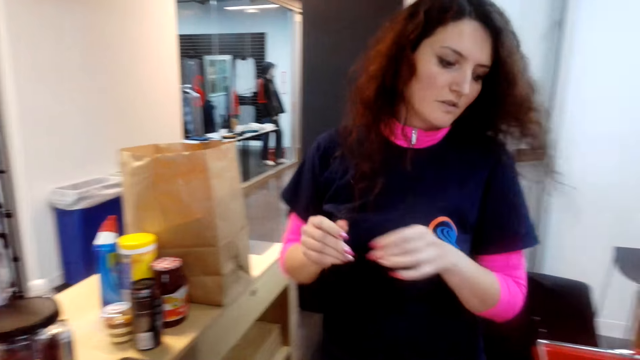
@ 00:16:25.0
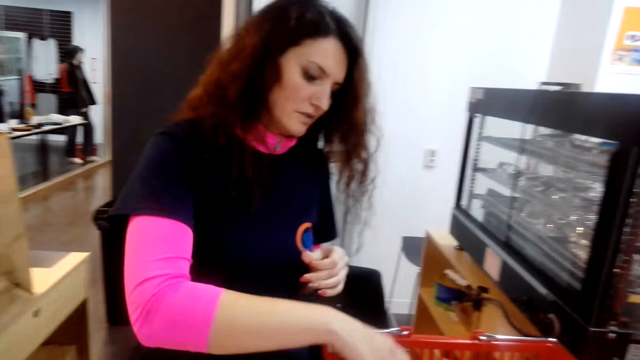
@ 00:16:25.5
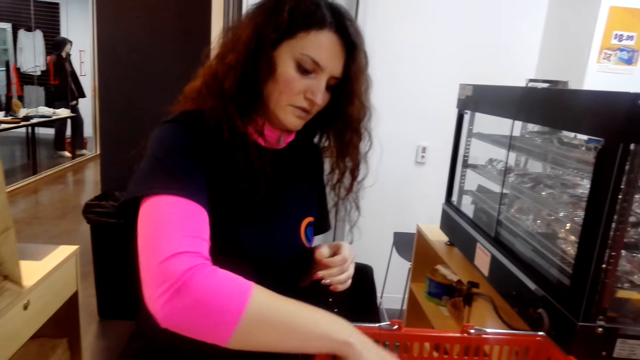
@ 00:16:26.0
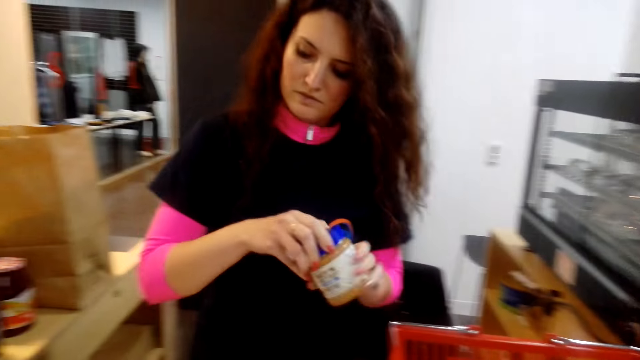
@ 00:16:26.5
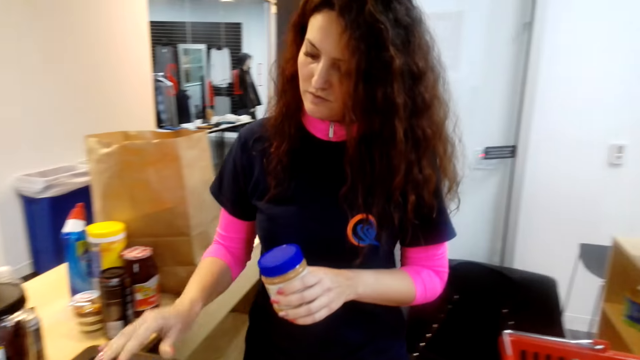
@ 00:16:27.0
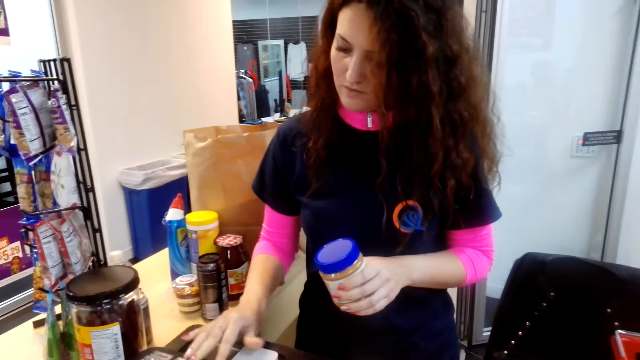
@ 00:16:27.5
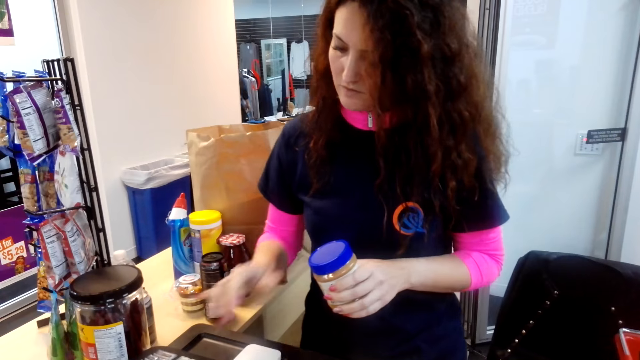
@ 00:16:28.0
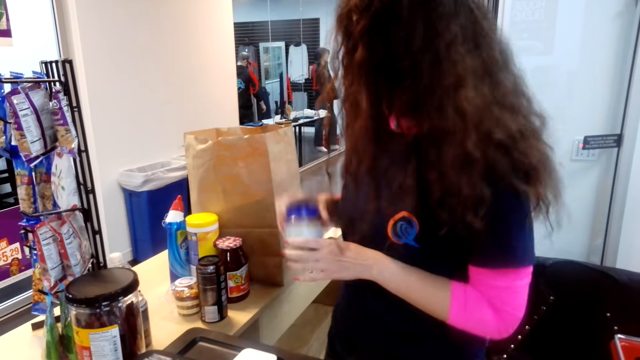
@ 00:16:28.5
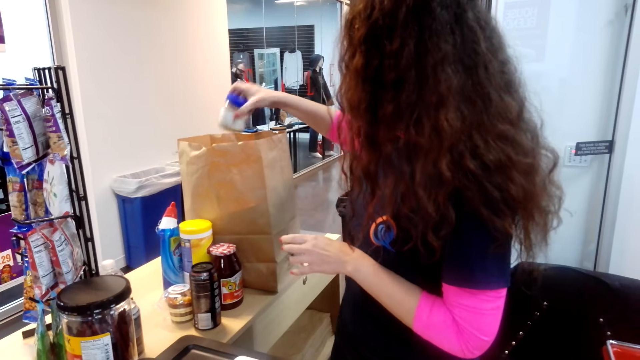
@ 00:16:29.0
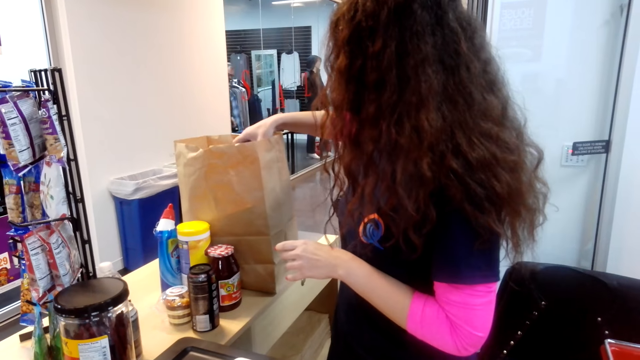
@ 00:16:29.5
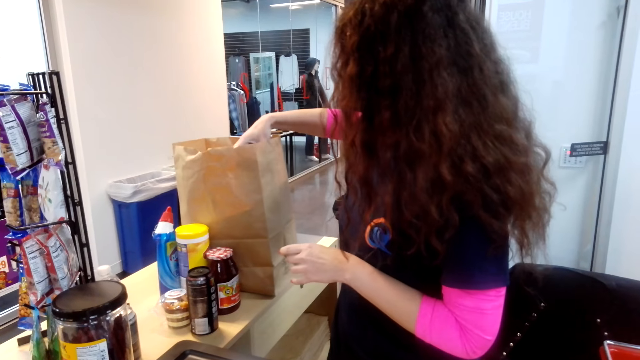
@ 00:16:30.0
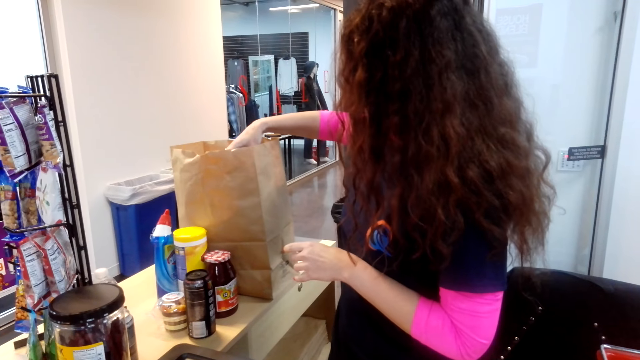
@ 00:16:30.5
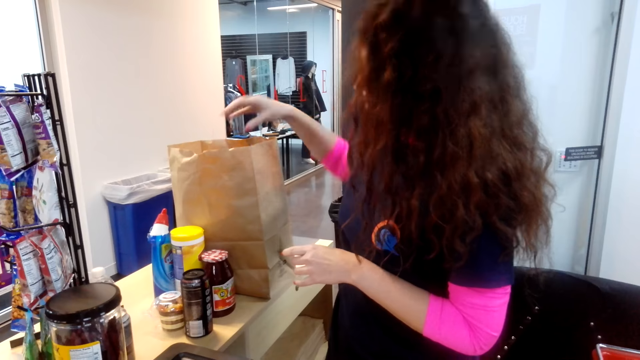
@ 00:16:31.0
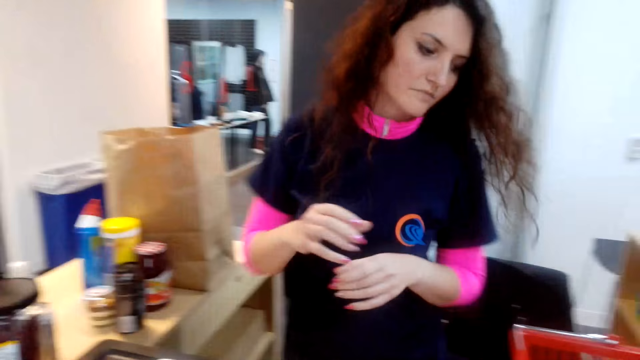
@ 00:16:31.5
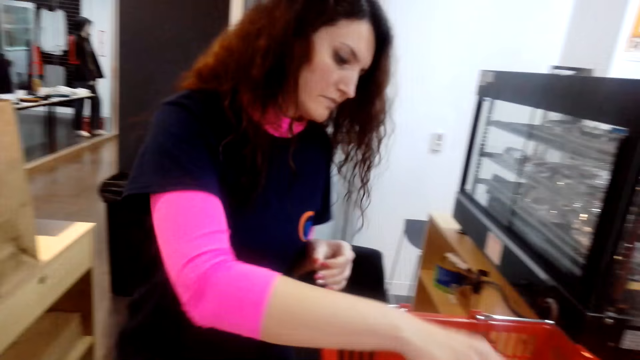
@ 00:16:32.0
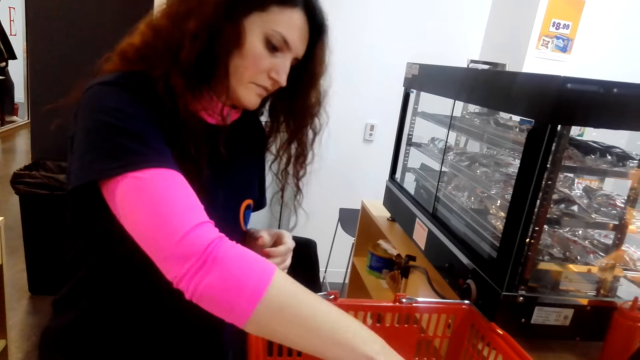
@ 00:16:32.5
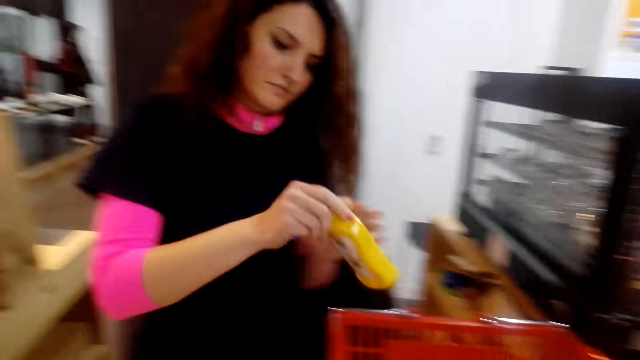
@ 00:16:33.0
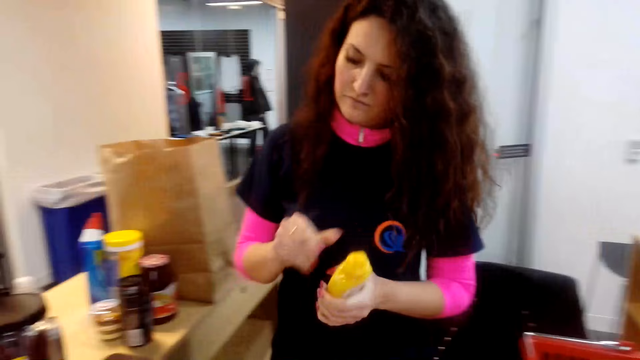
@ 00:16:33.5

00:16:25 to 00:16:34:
A person calculates the prices of the stuff bought using a counter machine. The person packs the stuff.

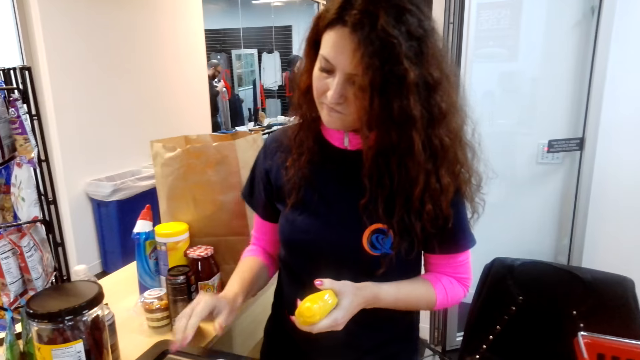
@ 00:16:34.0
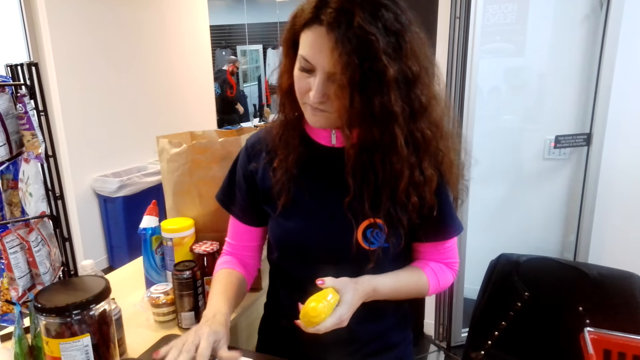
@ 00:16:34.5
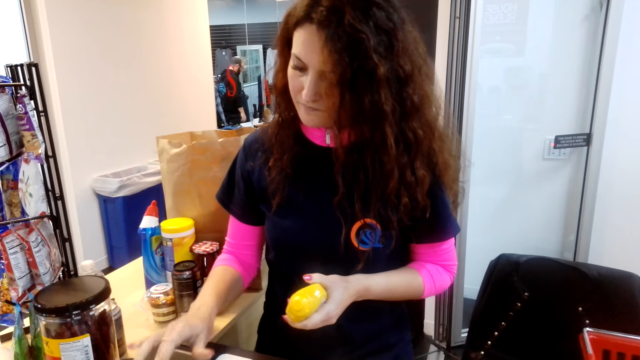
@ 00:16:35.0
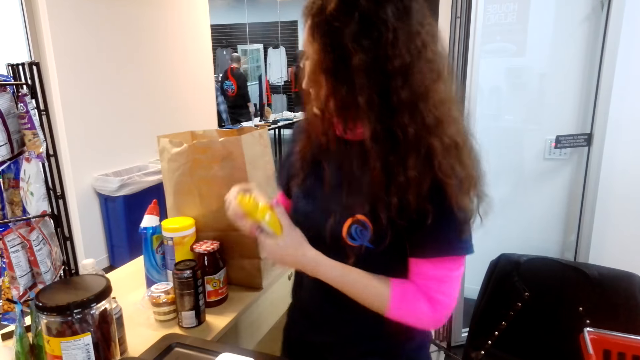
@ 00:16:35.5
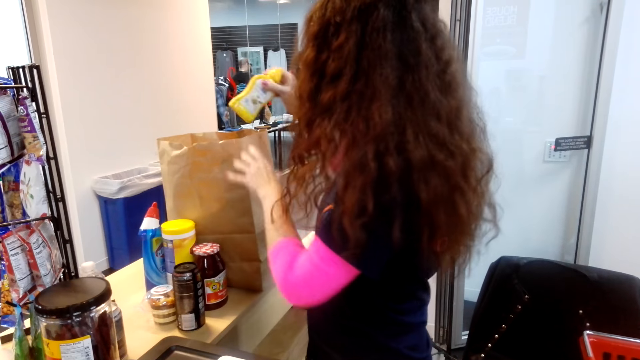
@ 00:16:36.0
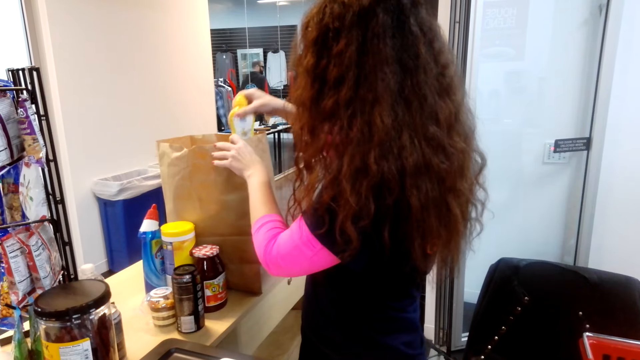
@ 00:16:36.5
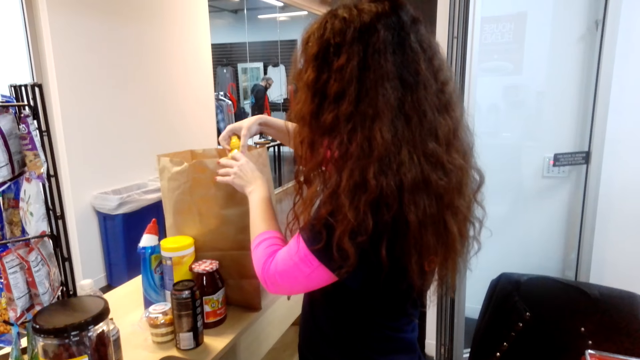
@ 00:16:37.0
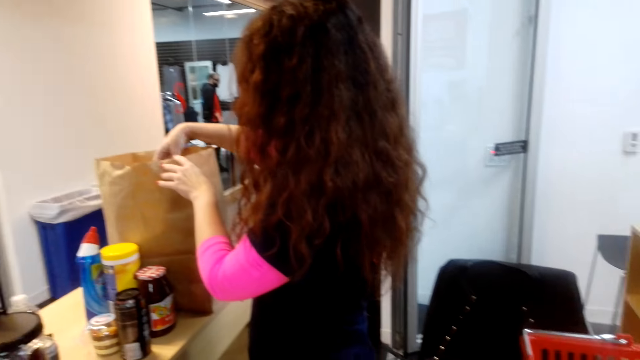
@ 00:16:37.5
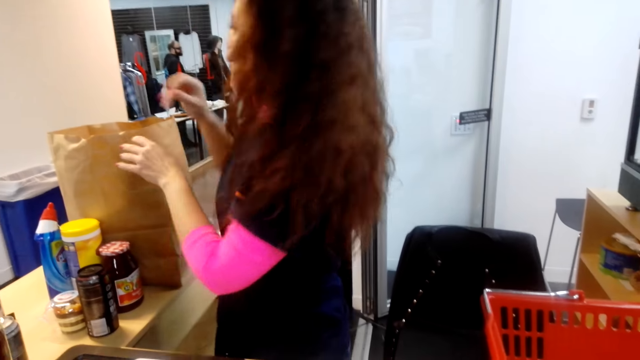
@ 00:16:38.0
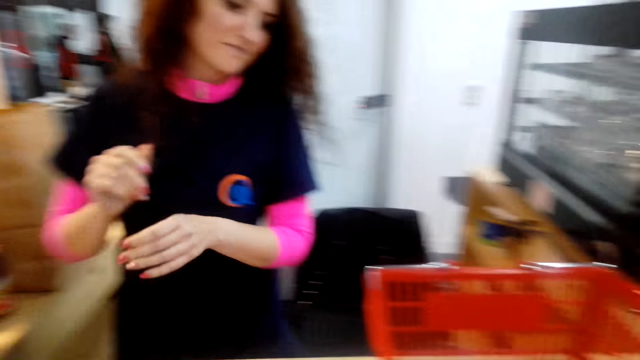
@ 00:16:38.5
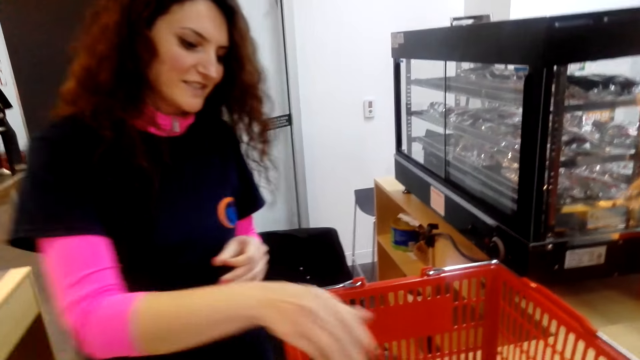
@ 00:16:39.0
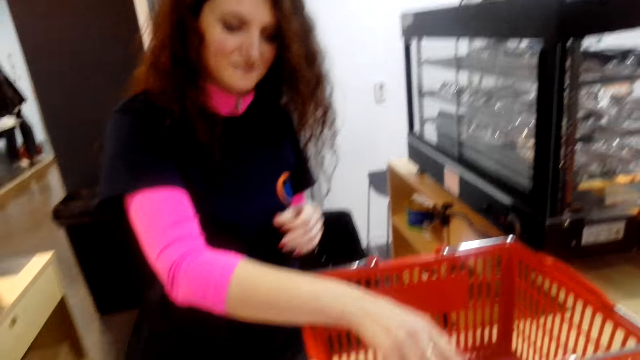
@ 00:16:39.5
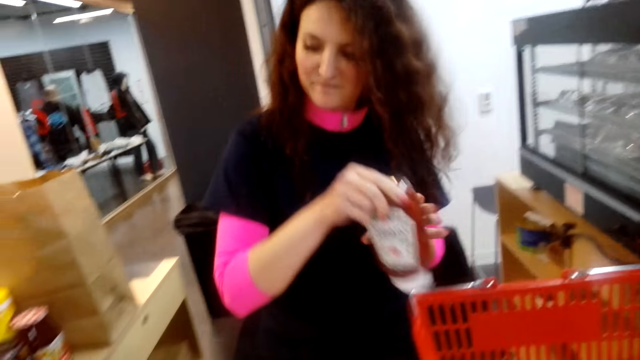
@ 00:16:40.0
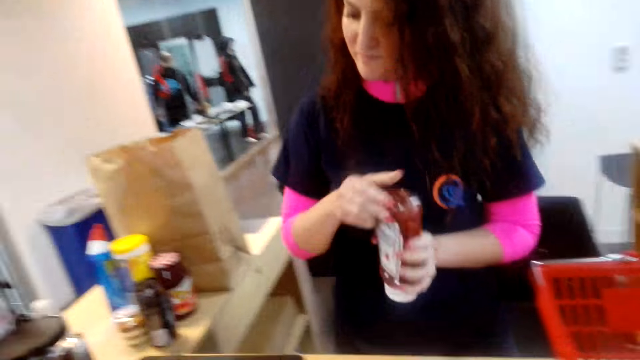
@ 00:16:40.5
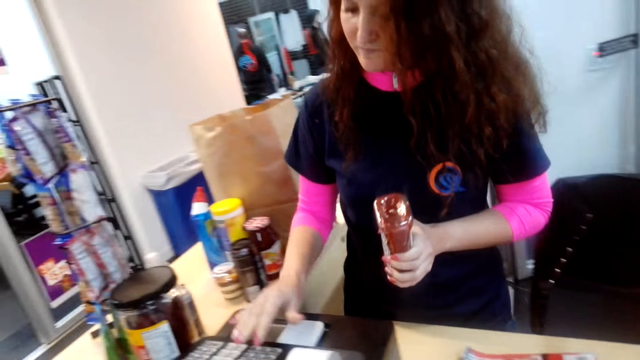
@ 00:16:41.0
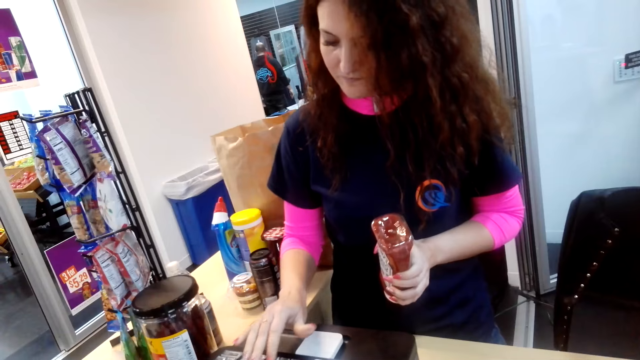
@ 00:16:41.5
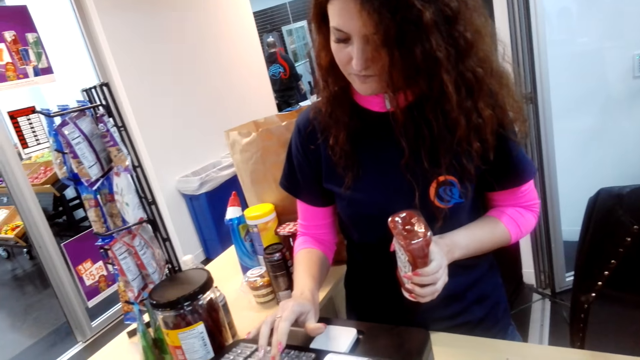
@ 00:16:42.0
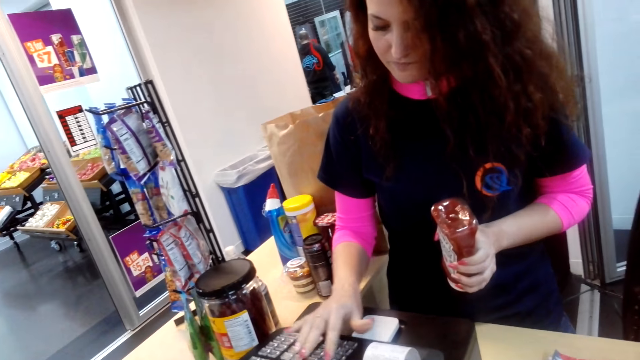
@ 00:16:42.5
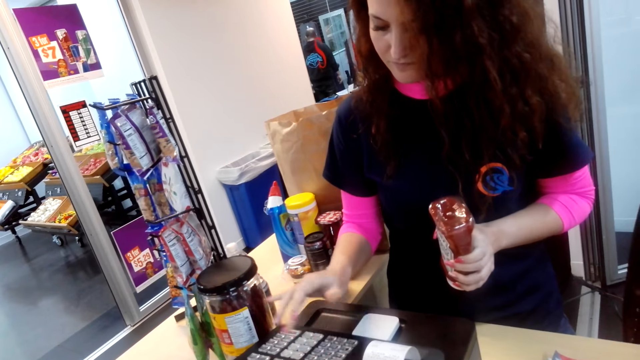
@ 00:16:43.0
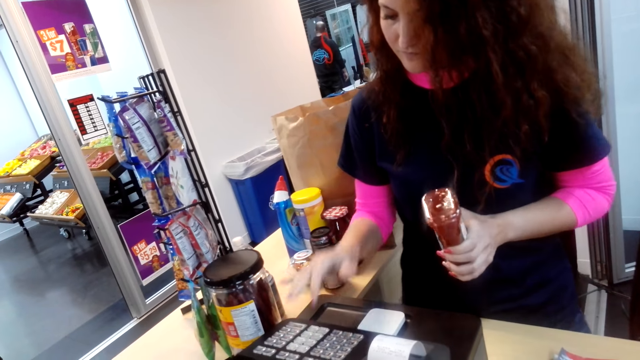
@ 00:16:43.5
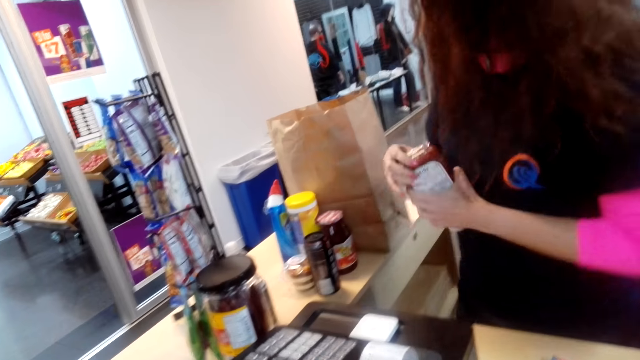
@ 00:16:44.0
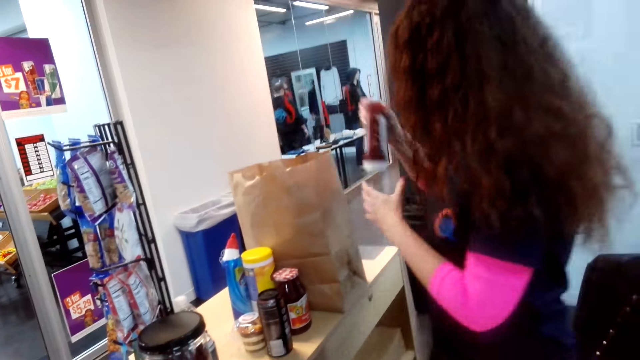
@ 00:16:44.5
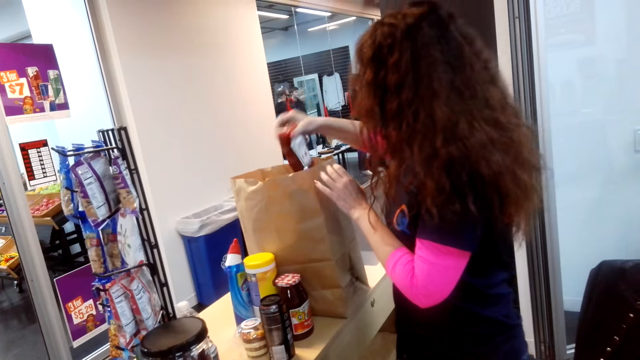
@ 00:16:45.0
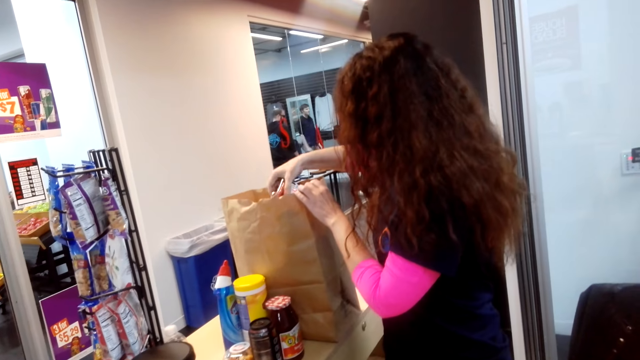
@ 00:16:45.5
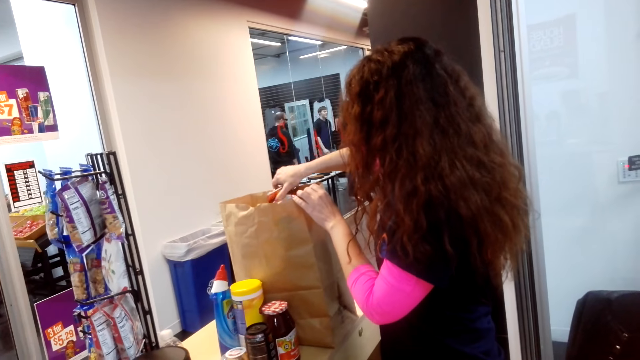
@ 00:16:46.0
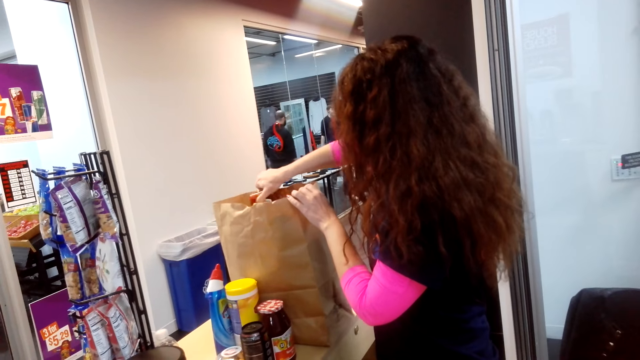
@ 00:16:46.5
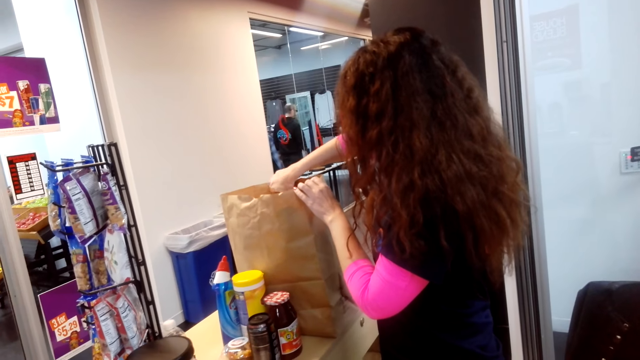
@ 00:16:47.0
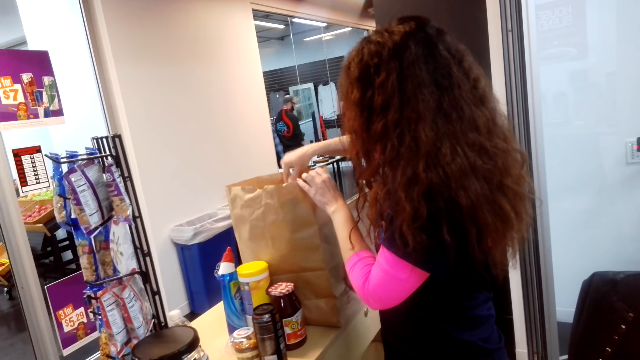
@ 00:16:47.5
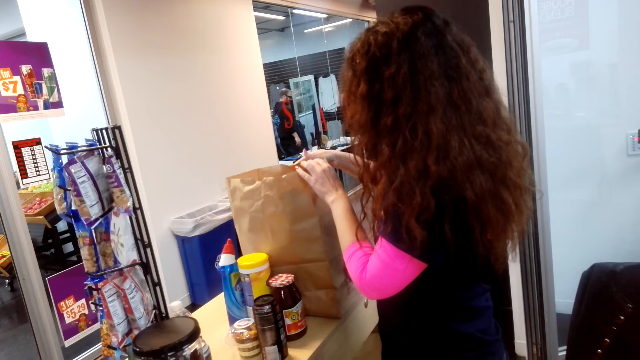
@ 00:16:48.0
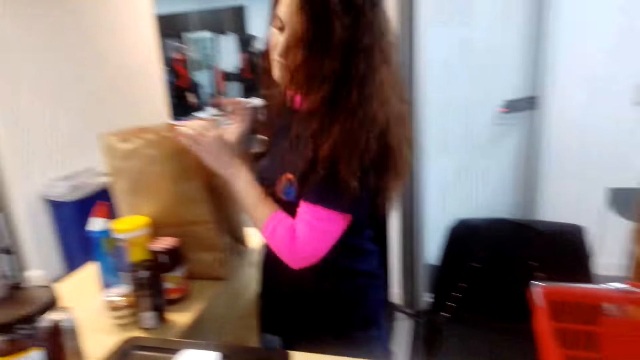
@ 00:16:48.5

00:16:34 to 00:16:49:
A person calculates the prices of the stuff bought using a counter machine. The person packs the stuff. The camera wearer talks. The person calculates the prices of the stuff bought using a counter machine. The person packs the stuff.
